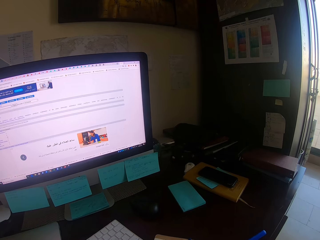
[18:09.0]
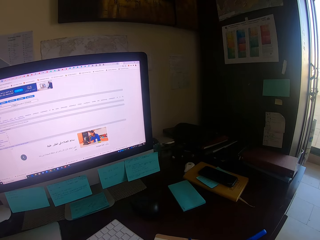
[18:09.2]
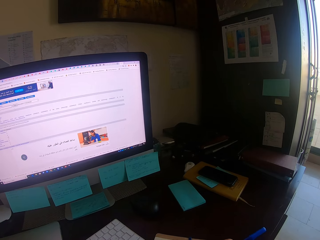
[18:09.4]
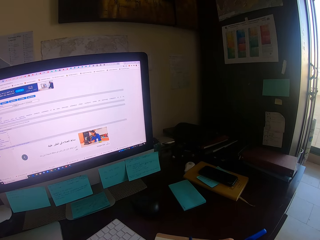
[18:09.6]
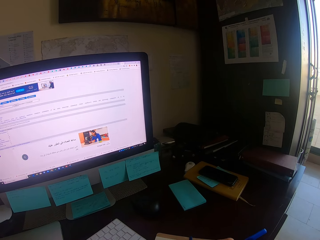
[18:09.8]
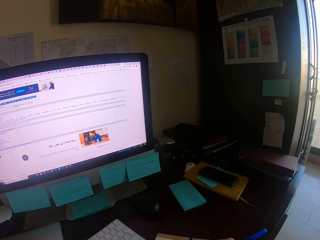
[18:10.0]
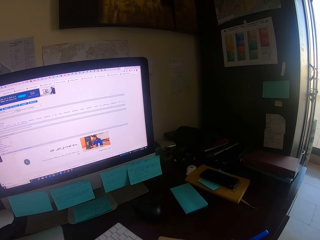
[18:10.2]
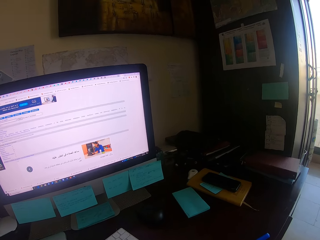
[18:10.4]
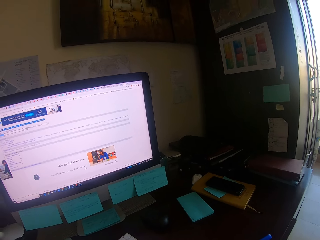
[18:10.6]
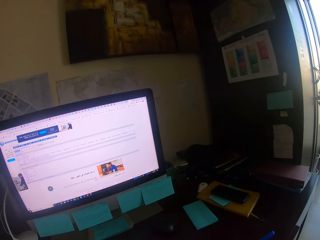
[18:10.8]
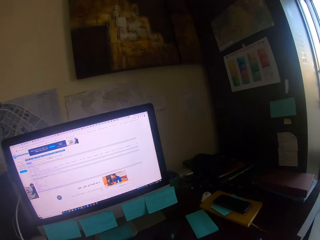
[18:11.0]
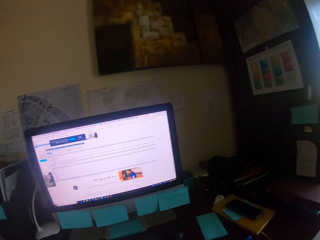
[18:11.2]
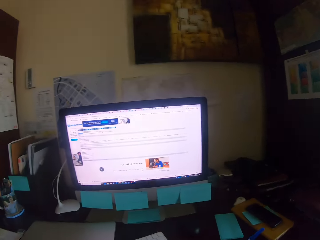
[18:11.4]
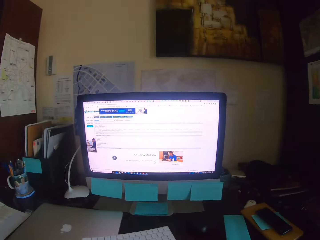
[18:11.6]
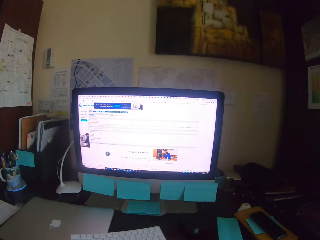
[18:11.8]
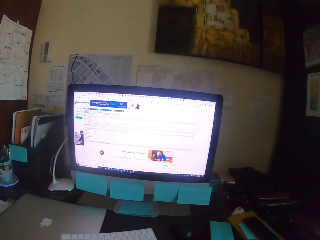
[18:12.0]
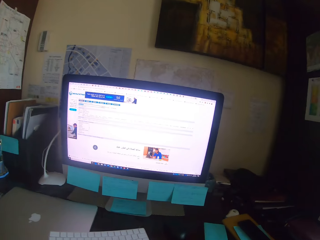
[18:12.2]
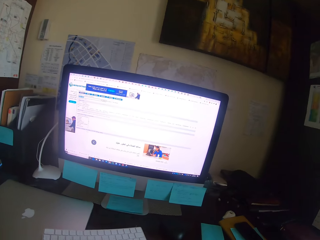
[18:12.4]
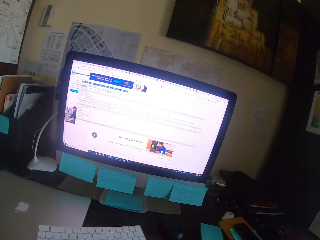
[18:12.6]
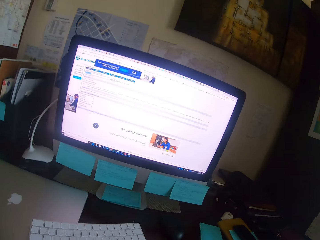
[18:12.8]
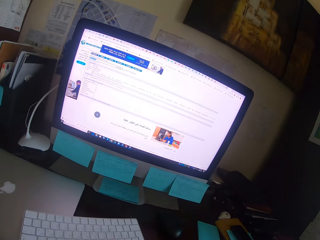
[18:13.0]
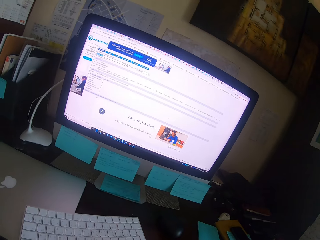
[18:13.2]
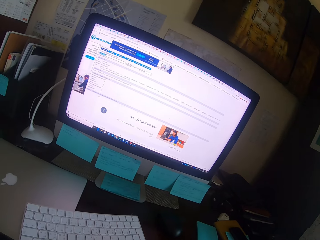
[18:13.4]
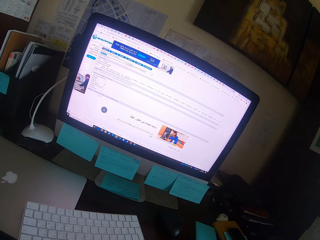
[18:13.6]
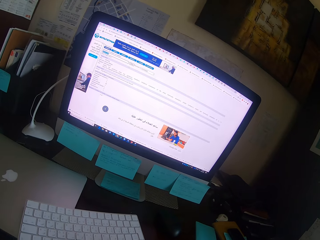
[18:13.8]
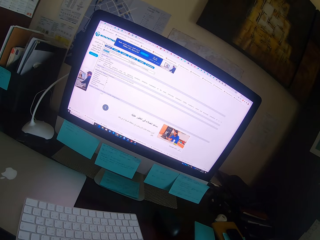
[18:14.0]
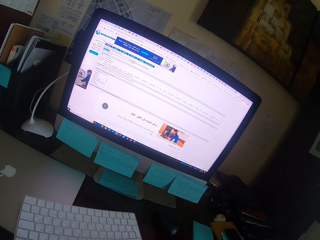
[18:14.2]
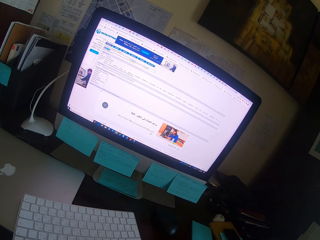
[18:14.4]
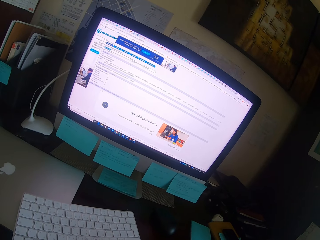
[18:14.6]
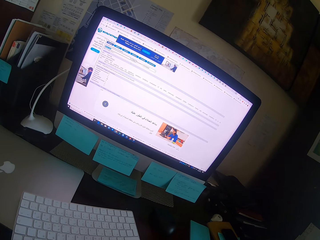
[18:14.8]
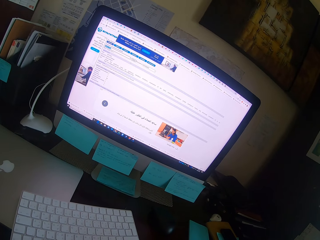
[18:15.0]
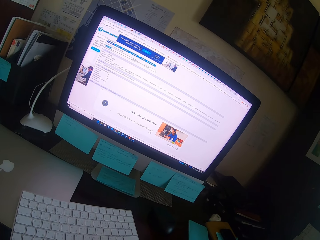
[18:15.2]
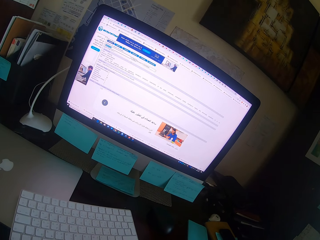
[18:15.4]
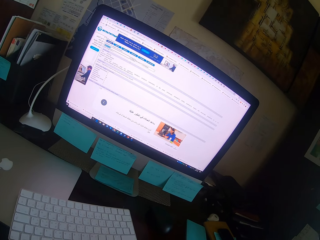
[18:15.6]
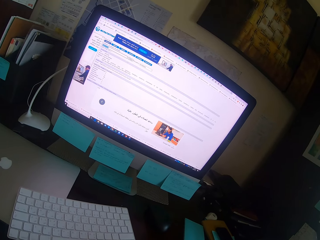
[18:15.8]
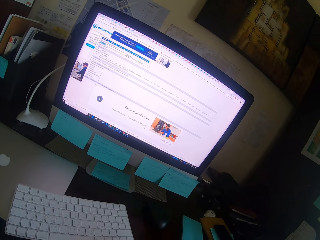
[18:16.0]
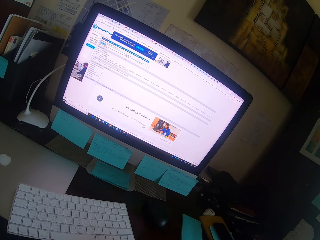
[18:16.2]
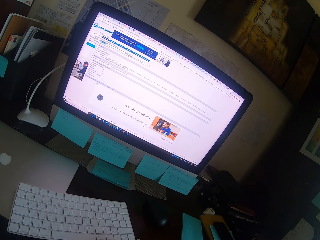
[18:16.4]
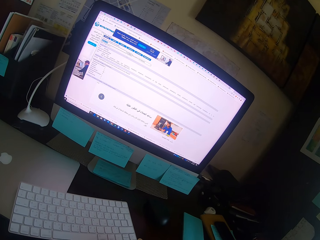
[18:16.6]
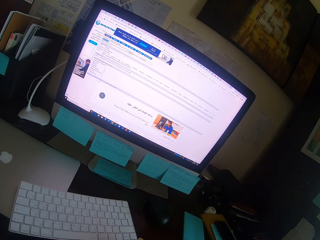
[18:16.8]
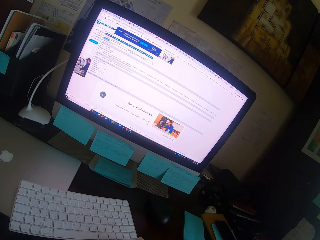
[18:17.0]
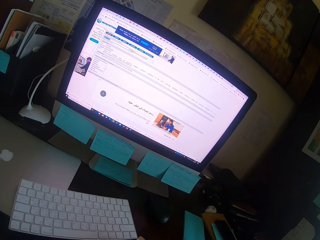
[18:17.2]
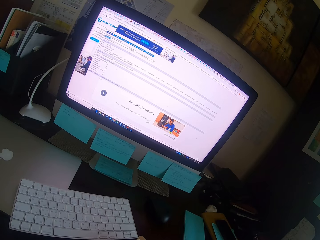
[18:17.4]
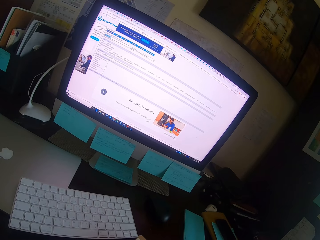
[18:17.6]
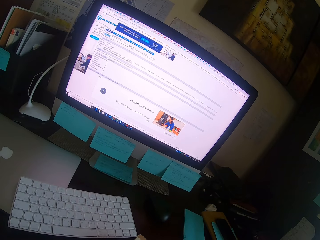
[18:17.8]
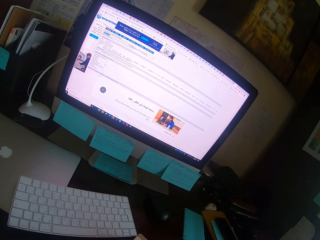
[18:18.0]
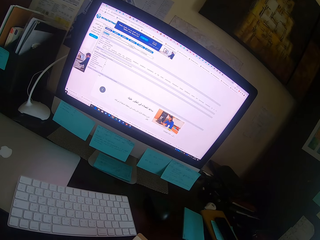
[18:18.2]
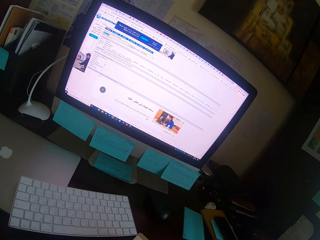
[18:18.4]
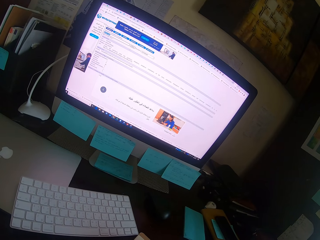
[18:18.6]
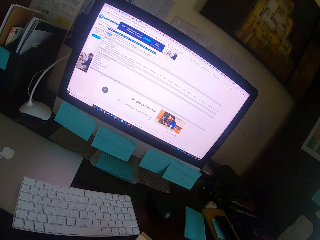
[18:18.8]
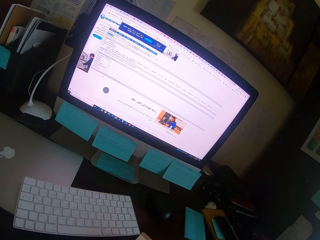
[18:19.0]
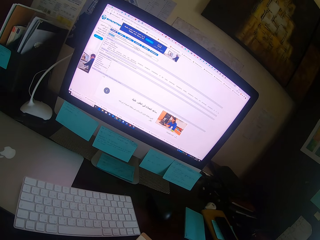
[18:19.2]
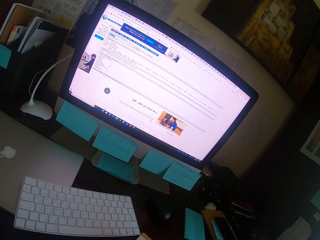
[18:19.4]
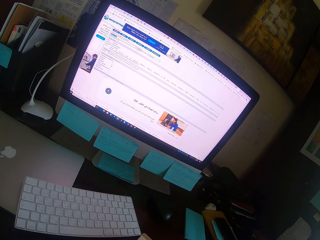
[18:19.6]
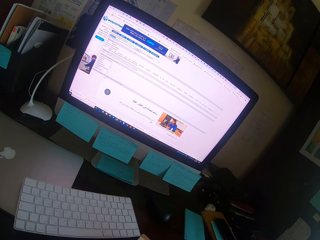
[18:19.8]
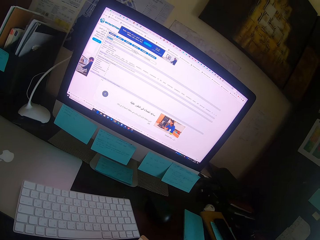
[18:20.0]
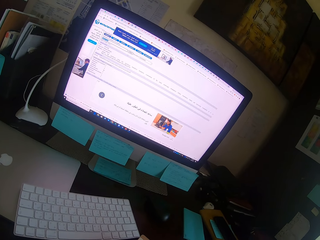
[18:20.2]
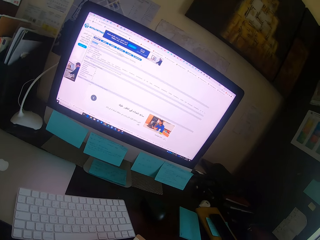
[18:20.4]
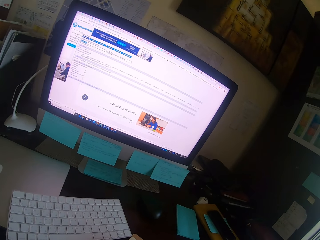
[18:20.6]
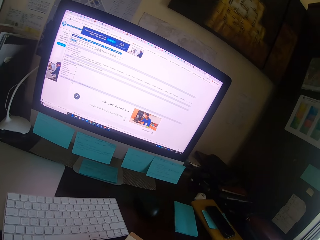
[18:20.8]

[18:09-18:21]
The camera wearer looks around. They focus on a computer.

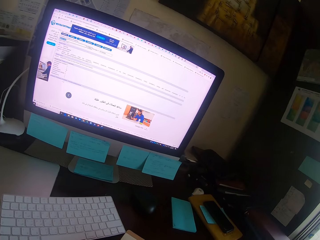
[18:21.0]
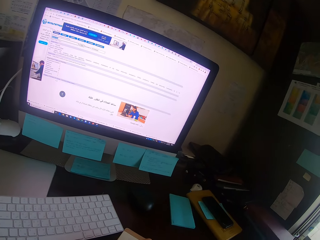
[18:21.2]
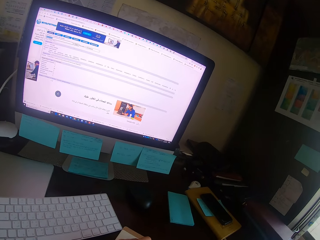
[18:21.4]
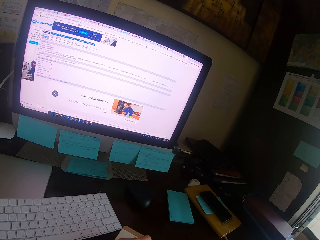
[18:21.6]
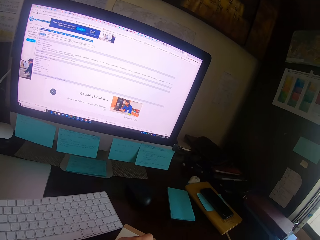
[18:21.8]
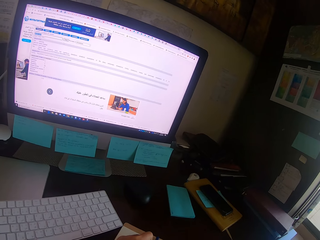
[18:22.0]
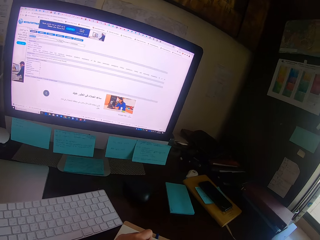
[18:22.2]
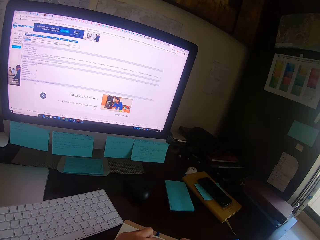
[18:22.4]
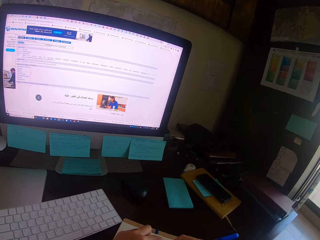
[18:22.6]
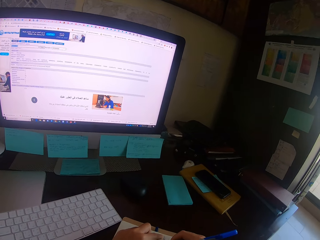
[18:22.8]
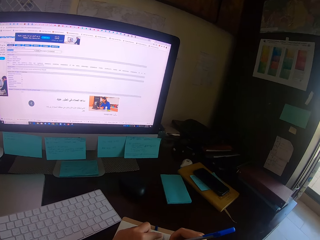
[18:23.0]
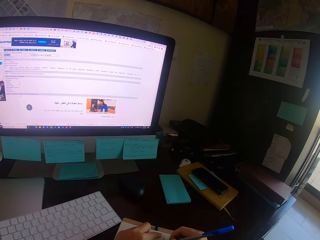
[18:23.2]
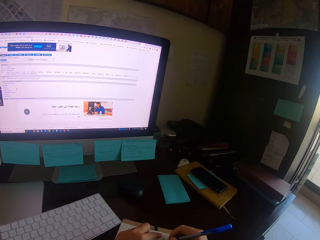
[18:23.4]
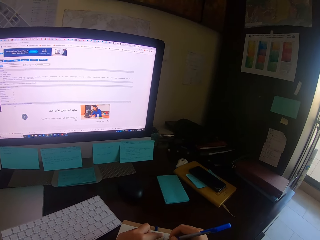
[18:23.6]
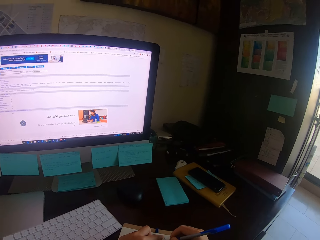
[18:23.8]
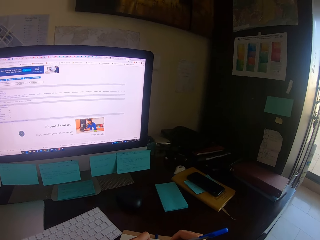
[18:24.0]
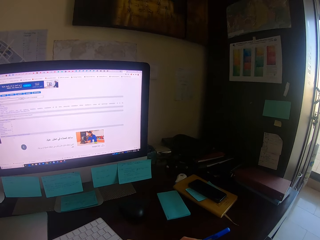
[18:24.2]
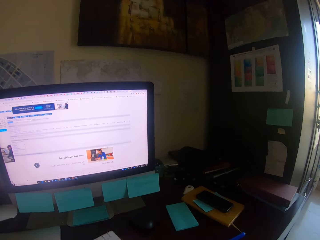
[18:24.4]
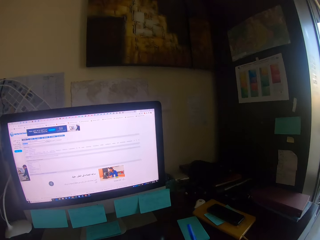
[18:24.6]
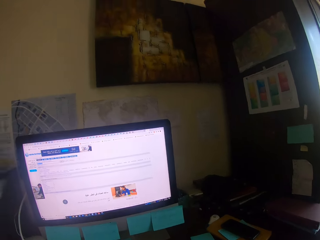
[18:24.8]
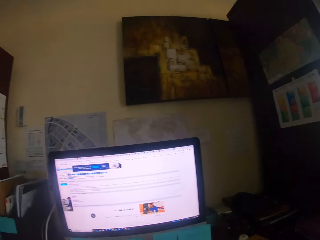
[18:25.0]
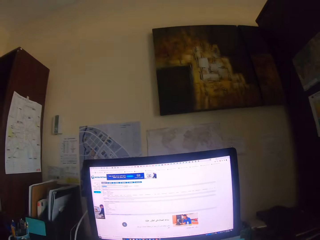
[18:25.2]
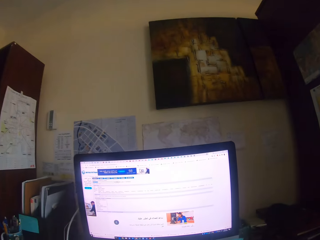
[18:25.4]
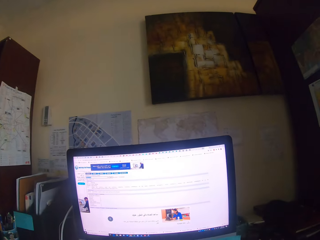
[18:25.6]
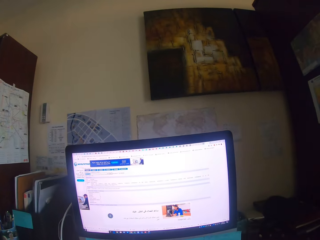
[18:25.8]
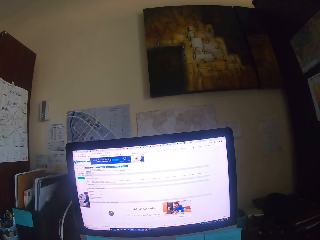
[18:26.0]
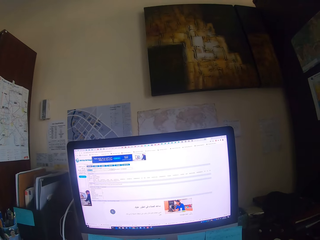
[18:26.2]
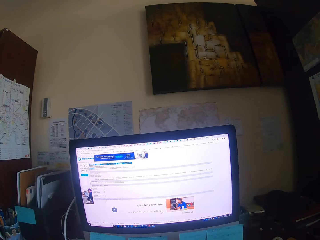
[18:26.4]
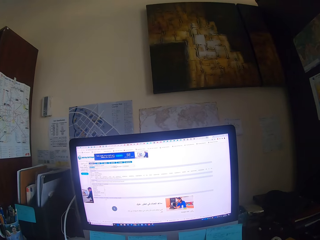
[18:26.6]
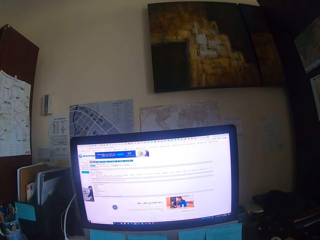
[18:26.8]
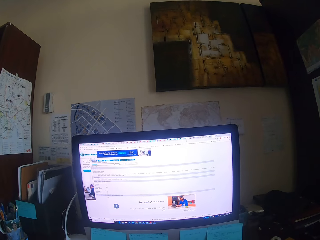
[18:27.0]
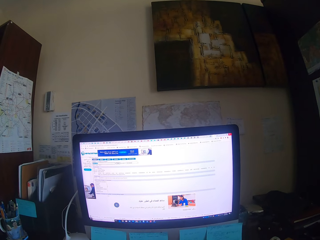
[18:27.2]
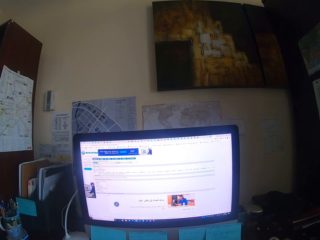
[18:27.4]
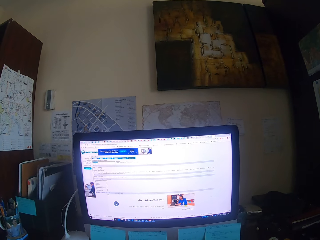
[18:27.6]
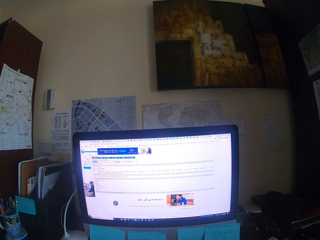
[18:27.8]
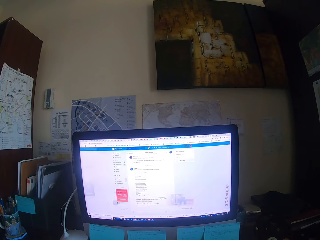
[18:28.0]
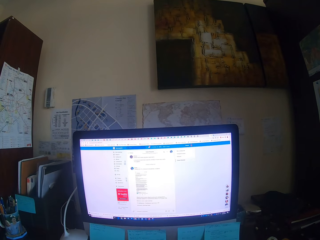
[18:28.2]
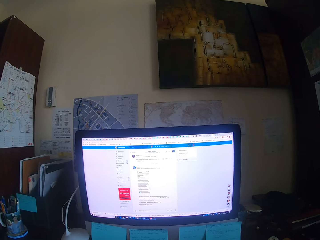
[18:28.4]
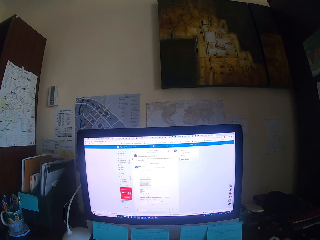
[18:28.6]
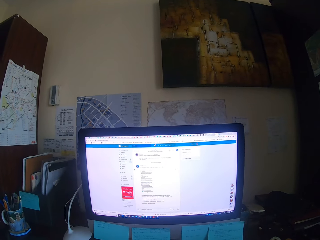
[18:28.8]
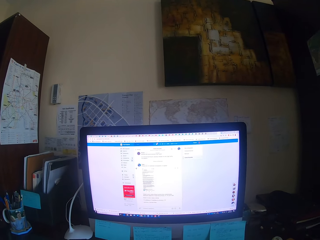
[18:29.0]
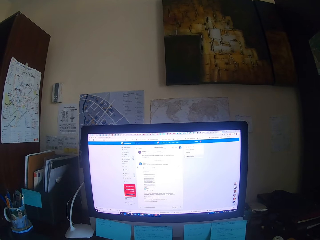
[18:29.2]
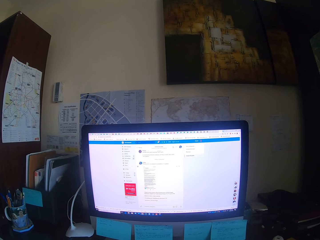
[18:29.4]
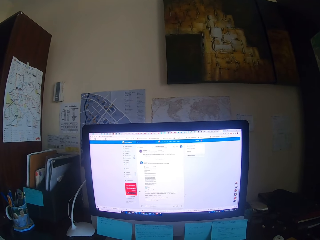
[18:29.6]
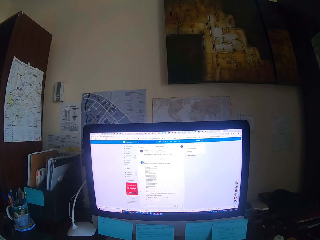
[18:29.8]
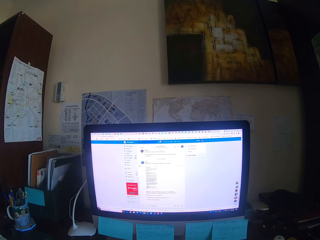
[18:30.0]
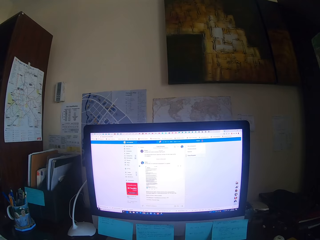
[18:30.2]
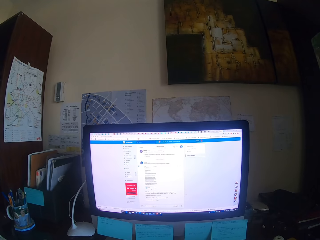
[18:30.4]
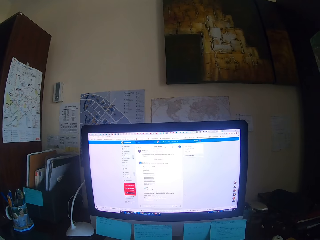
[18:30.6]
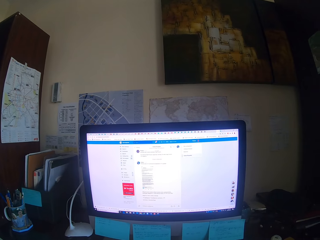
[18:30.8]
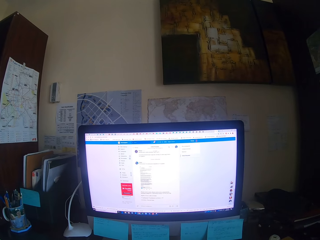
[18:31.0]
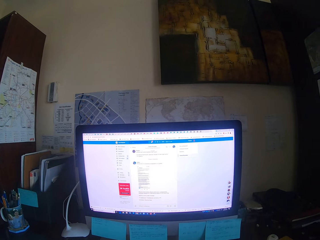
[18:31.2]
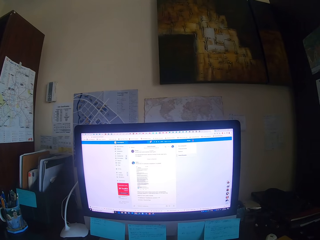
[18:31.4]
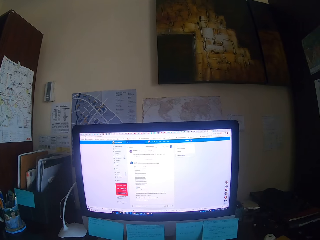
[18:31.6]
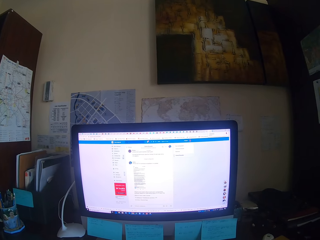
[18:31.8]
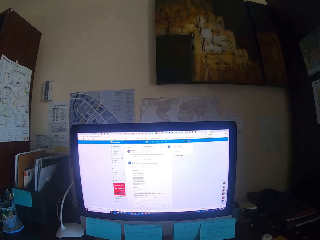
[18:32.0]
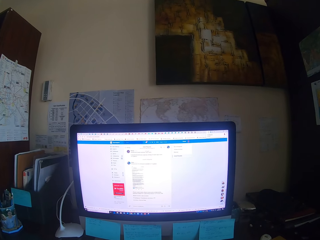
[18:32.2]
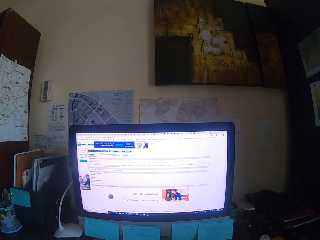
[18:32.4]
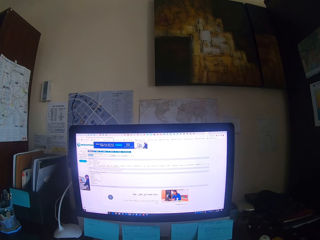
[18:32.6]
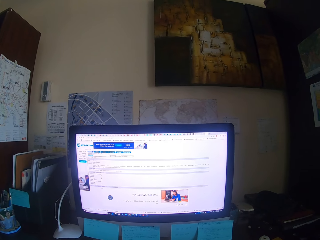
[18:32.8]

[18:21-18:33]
The camera wearer focuses on a computer or desktop. They look round and operate the desktop. They focus on the computer and type on a keyboard. They focus on the computer.
